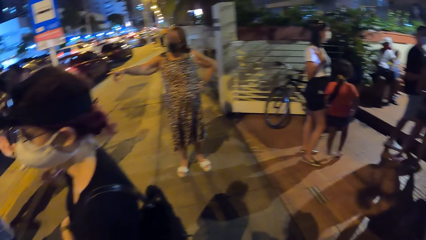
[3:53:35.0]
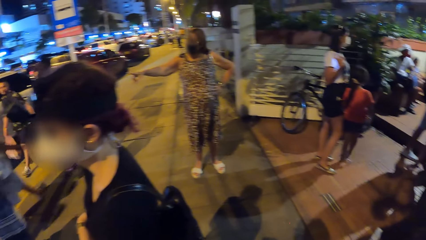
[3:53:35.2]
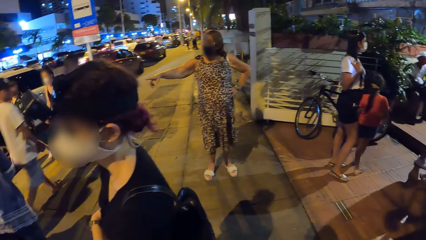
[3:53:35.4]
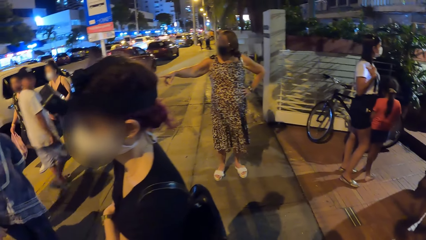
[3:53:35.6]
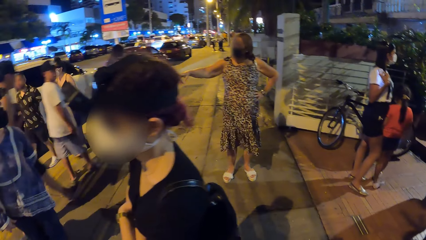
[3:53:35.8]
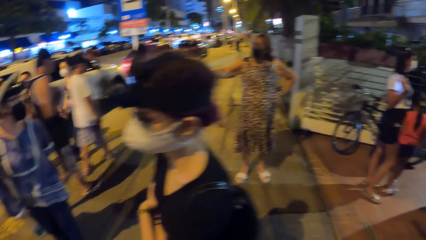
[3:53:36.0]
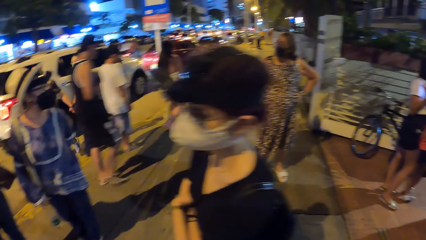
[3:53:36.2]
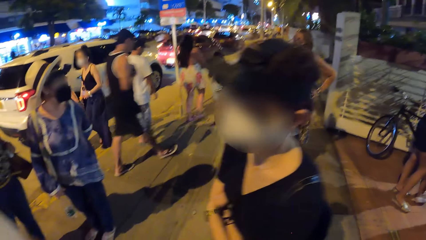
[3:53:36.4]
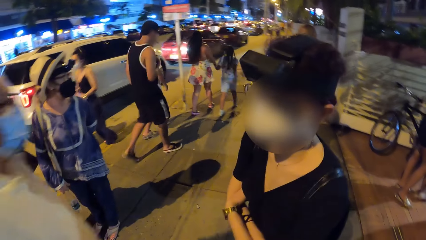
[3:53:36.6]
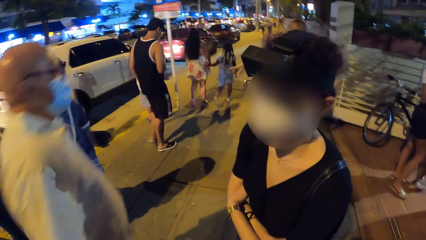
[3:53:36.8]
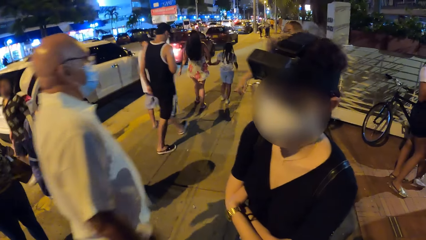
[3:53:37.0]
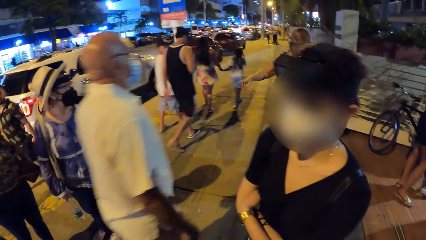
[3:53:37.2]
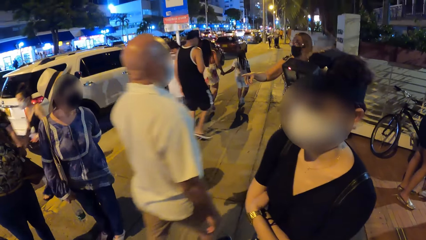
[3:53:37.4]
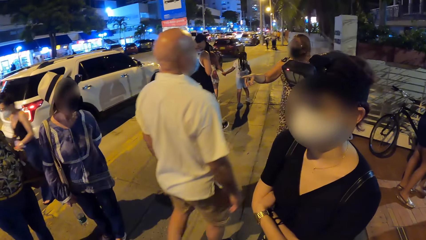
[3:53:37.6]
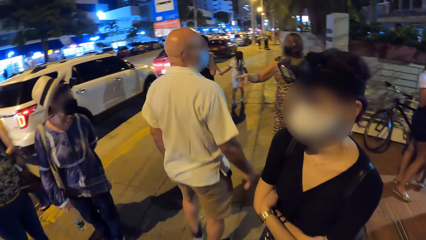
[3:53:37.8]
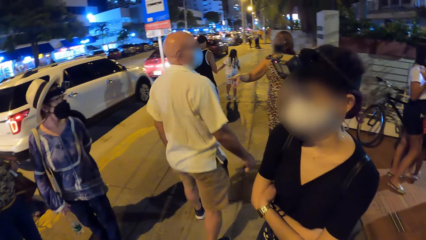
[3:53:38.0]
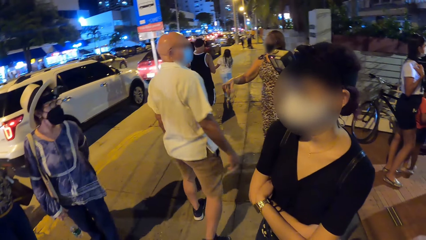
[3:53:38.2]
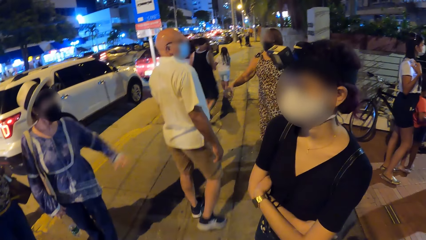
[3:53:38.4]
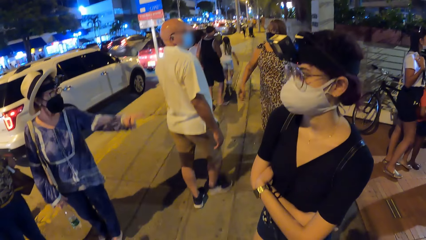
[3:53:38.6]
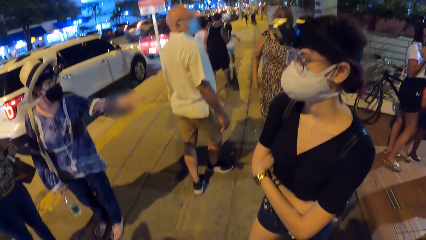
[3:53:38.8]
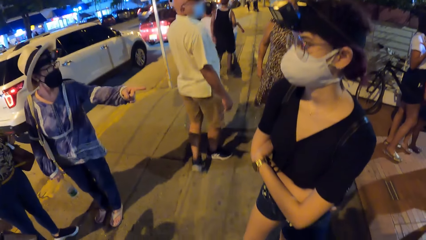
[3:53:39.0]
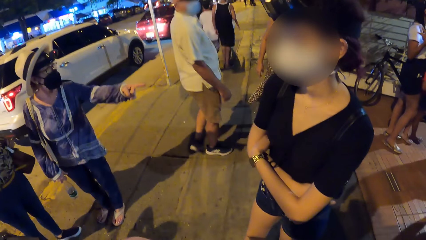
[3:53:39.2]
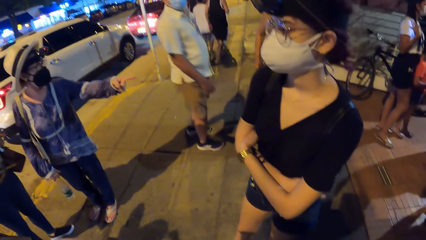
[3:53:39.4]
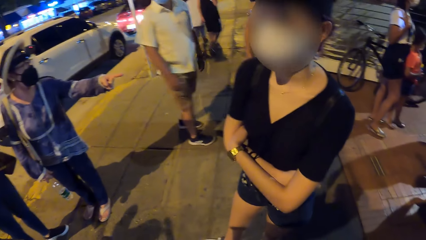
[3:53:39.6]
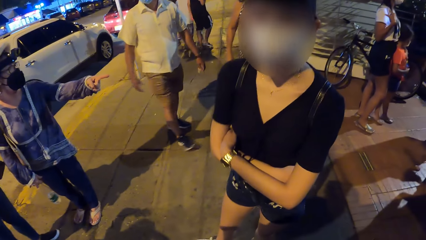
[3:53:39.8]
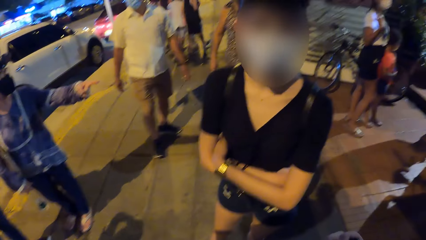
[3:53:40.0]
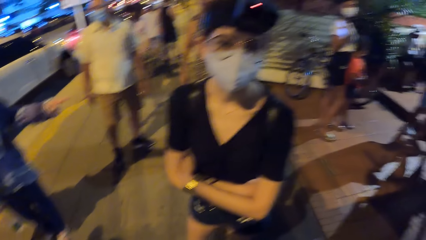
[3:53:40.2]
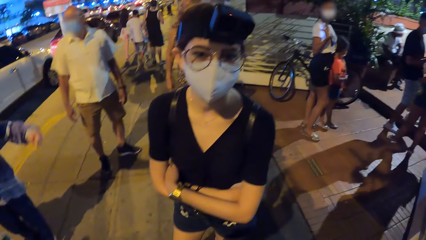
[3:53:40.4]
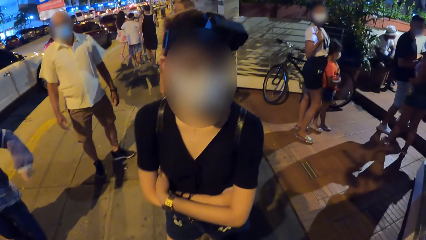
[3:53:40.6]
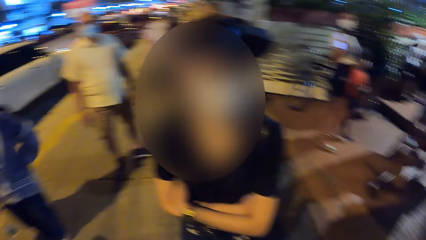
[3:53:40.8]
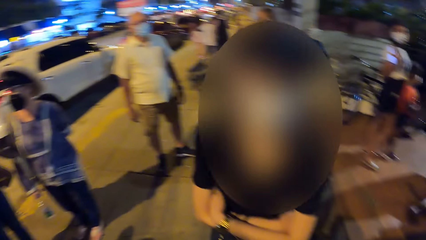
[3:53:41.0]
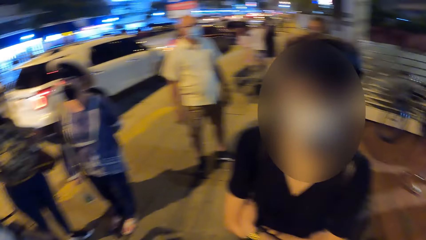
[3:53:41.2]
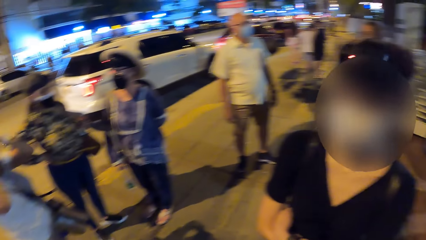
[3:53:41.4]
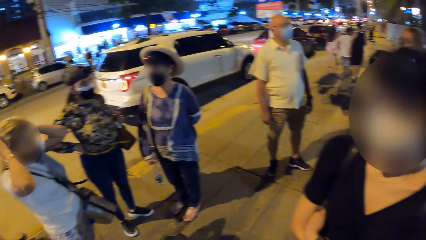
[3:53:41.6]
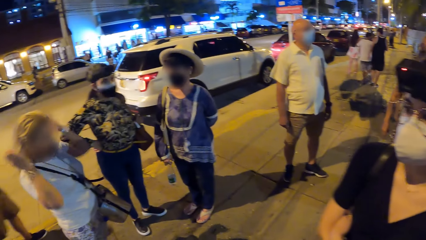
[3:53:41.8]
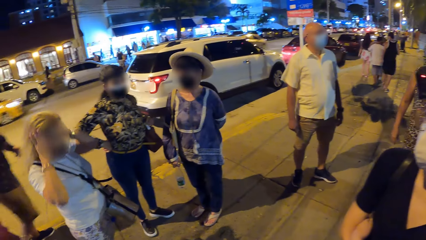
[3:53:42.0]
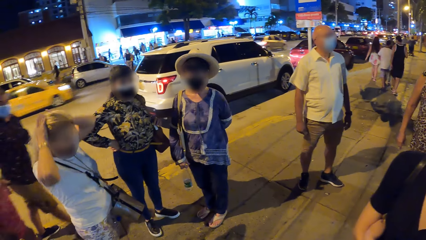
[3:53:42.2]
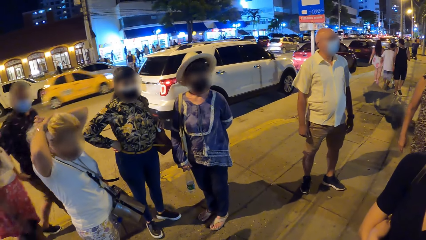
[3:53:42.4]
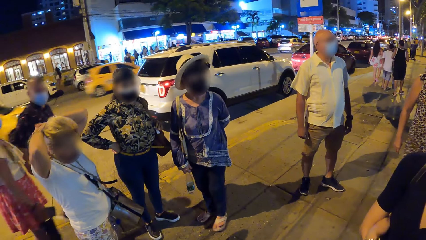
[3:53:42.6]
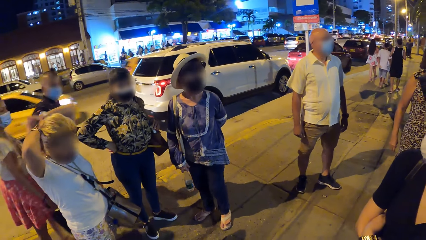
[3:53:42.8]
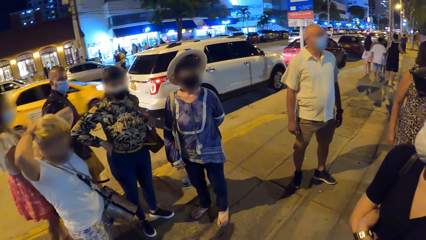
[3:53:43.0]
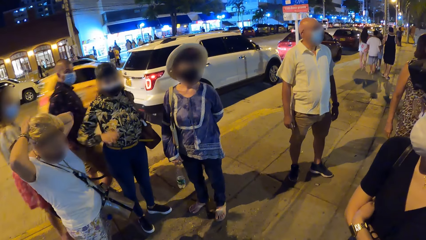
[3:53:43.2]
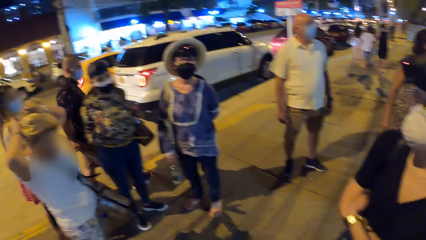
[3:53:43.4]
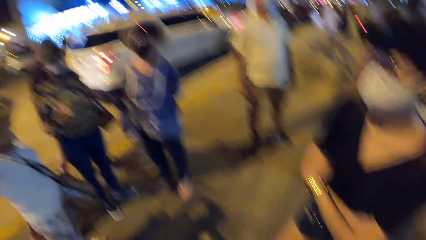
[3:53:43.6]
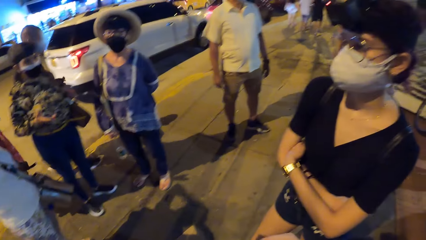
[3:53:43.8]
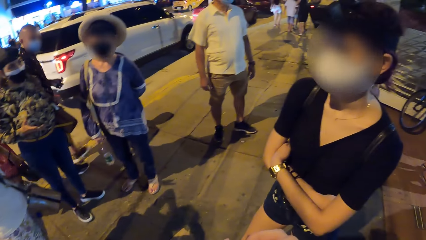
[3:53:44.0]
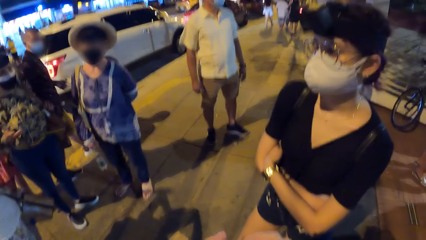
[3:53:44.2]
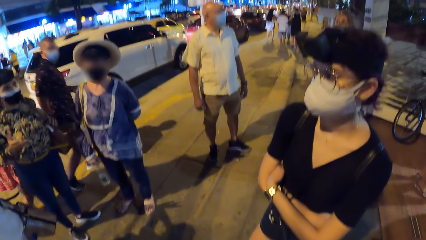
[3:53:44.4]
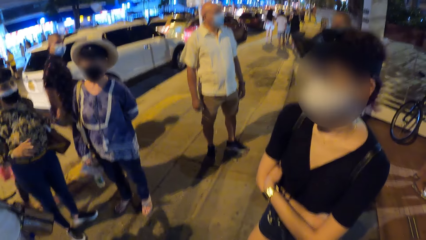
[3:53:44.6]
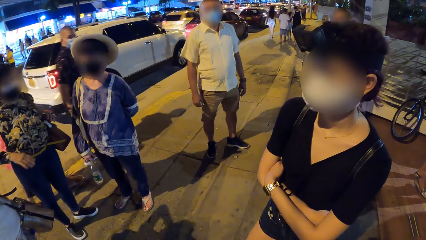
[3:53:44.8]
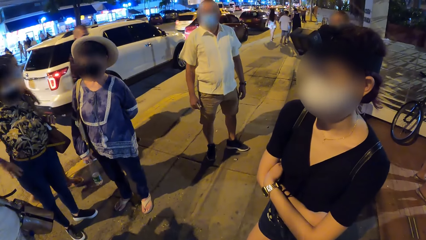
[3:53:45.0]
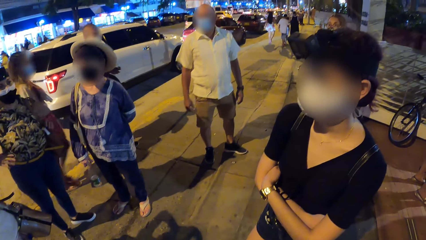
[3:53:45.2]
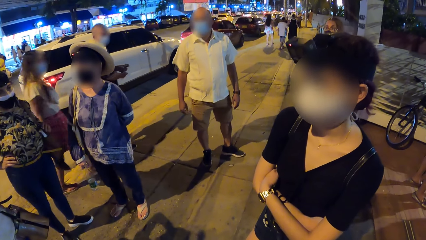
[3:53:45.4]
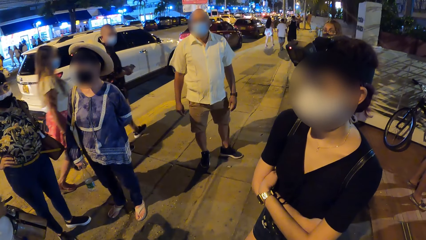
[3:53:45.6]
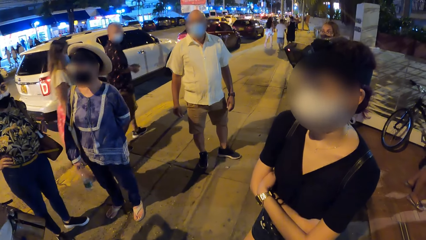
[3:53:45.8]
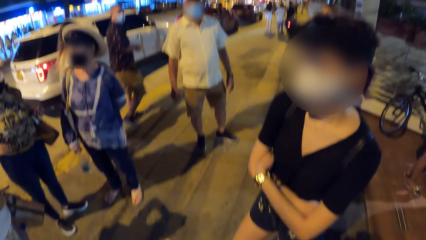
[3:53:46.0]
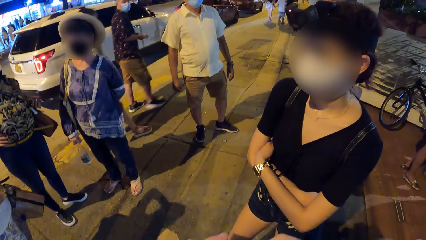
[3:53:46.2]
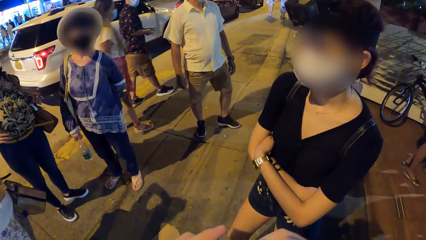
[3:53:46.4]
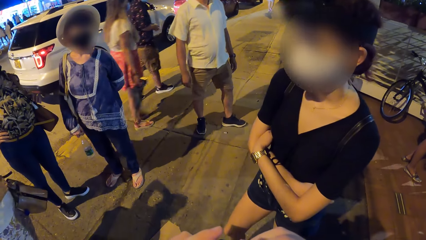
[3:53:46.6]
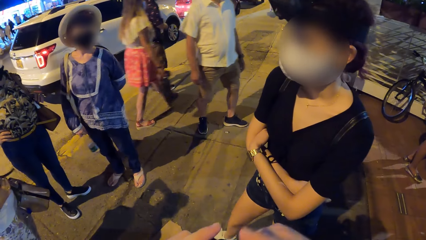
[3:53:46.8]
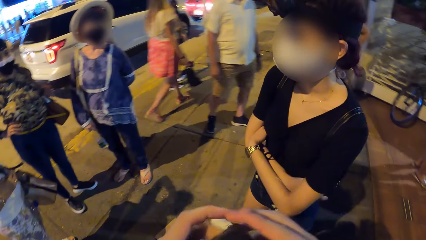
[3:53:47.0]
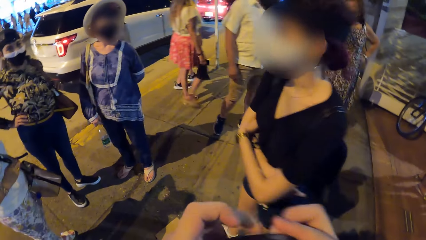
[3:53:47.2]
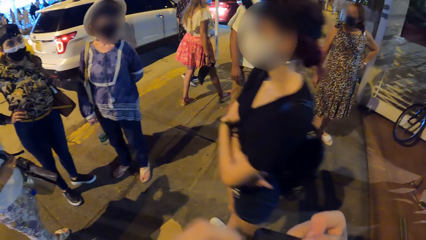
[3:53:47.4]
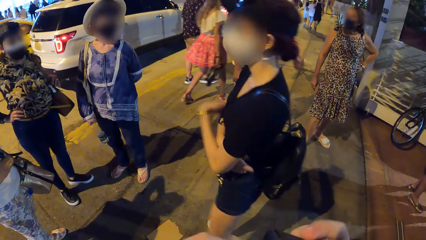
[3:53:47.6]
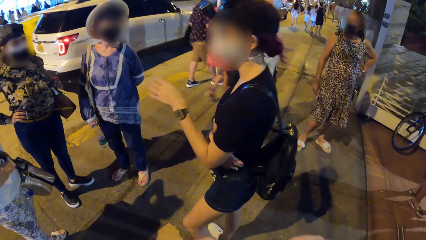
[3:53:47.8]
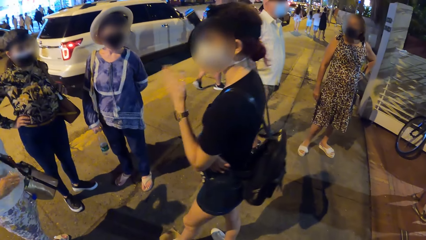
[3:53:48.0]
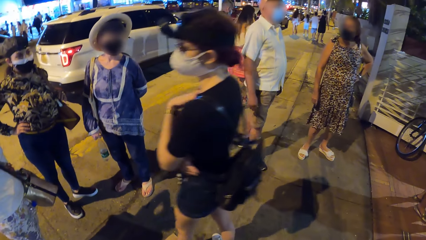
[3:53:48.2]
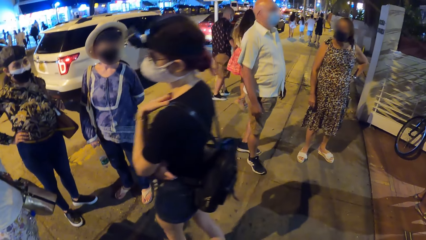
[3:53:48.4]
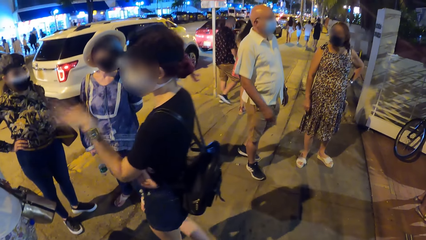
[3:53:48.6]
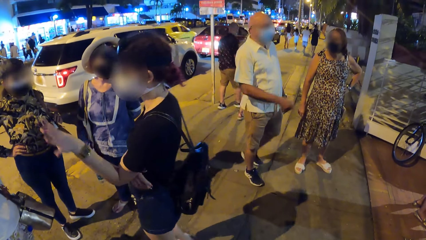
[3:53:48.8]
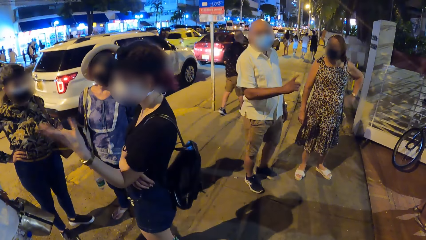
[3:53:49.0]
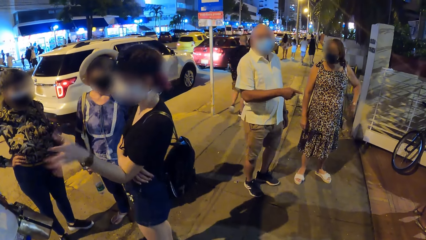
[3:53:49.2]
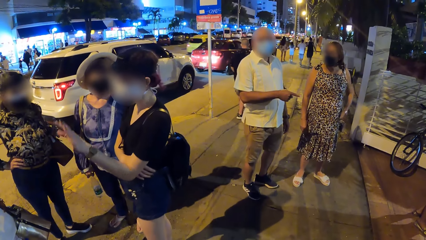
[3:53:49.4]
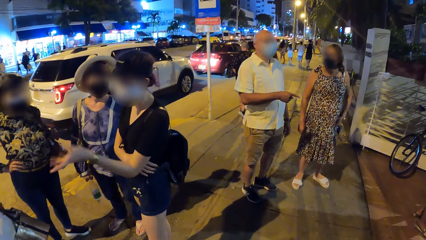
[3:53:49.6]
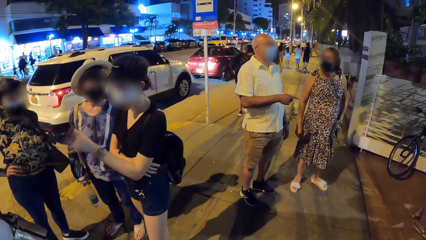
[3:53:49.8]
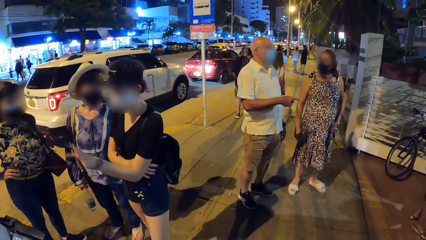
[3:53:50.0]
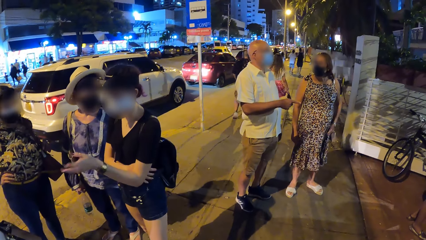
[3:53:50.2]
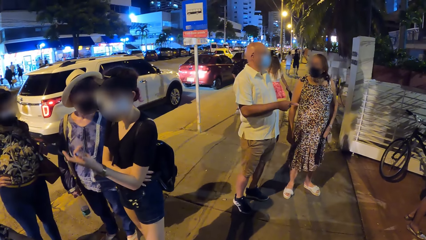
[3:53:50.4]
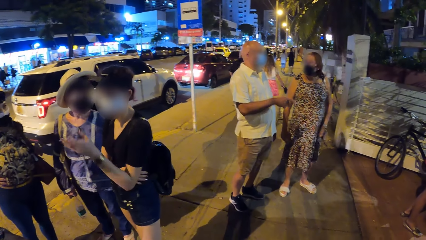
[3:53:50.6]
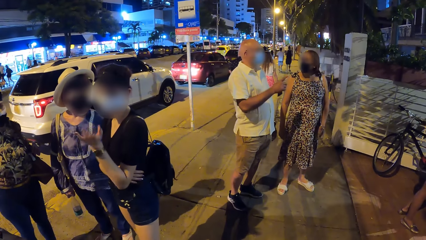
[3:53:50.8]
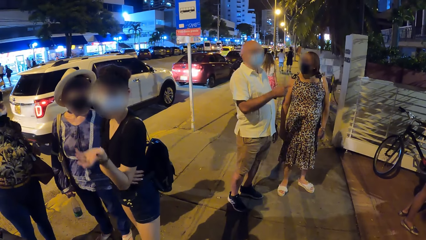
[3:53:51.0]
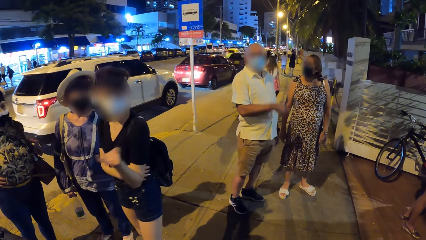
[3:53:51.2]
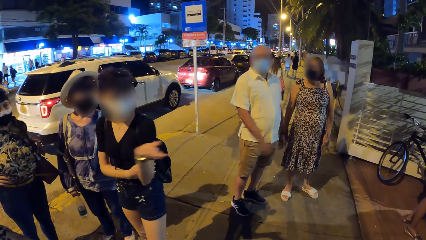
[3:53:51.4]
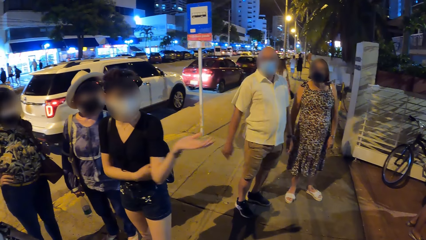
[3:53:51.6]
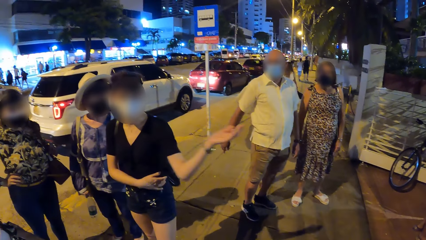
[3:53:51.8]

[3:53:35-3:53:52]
The camera wearer looks around the pavement. A man walks past the camera wearer on the walkway. A lady points to a direction. A woman packs her hair with both hands. Another woman places her right hand on her waist. Another lady makes gestures by hand. The camera wearer fiddles with a camera in her right hand with her left hand. A third lady makes gestures by hand. She stands with the first woman.
